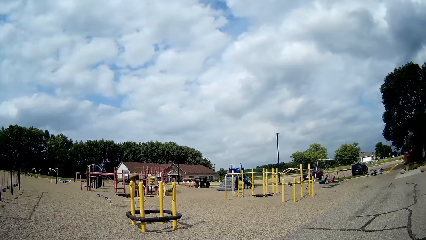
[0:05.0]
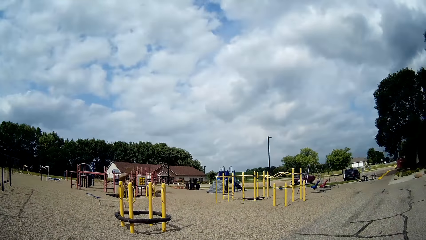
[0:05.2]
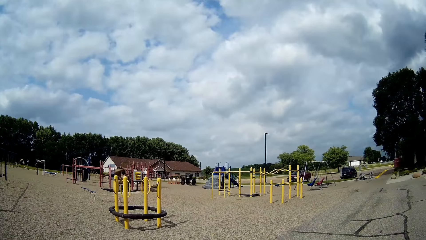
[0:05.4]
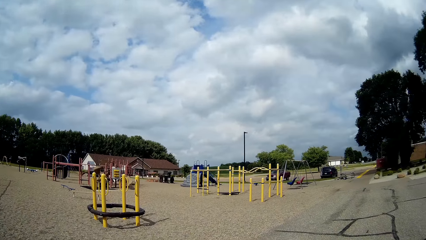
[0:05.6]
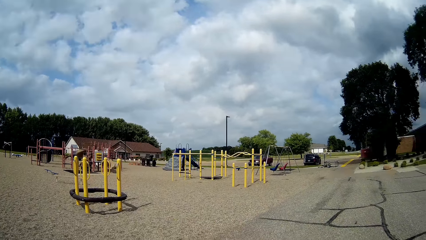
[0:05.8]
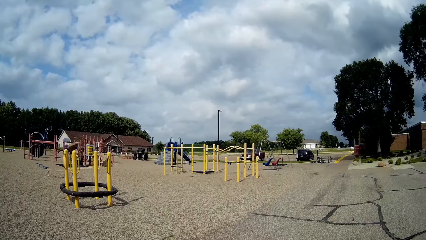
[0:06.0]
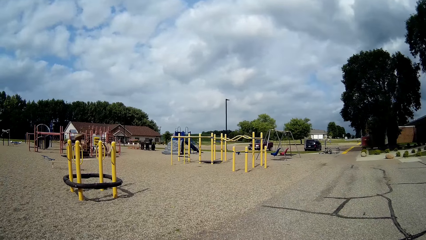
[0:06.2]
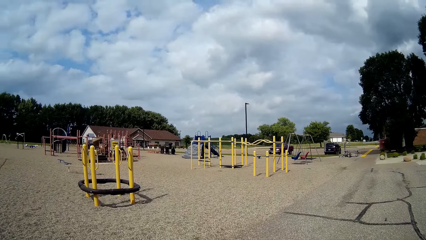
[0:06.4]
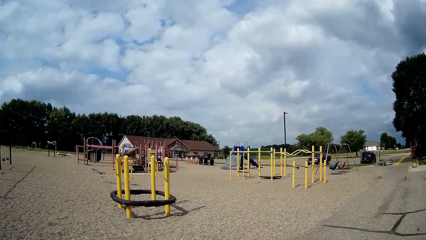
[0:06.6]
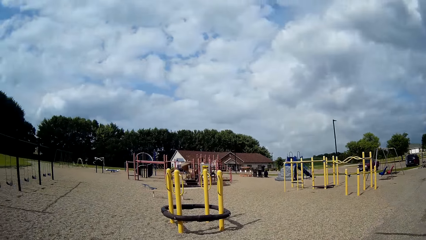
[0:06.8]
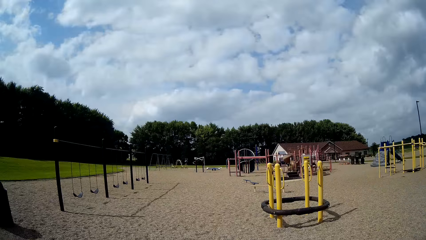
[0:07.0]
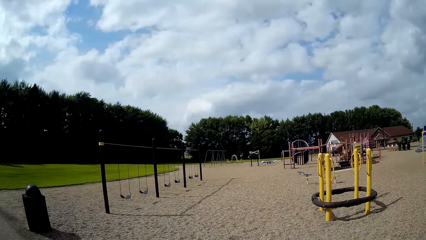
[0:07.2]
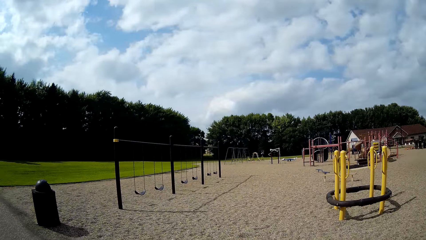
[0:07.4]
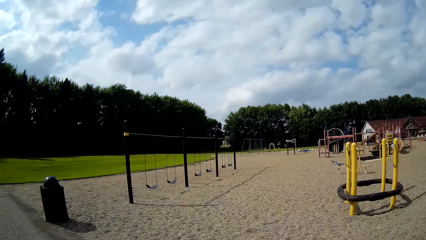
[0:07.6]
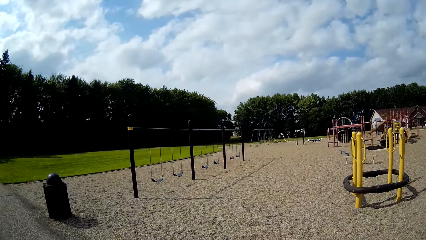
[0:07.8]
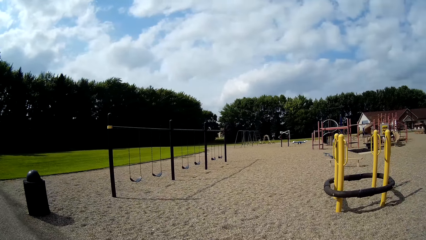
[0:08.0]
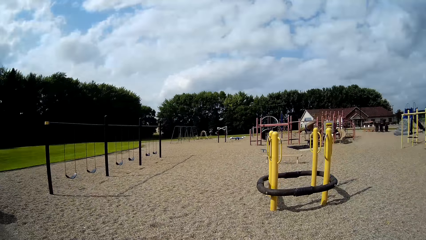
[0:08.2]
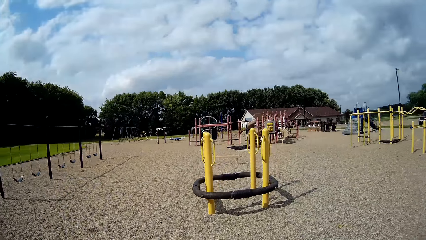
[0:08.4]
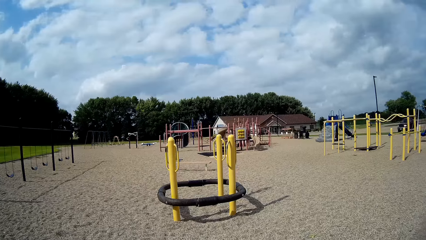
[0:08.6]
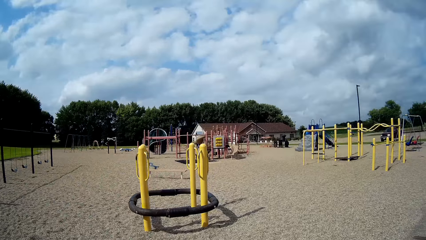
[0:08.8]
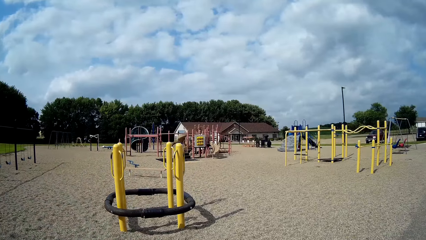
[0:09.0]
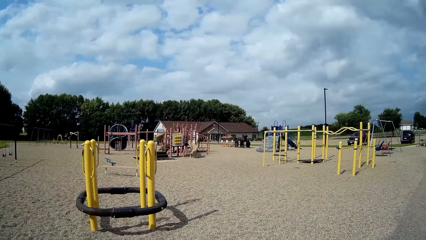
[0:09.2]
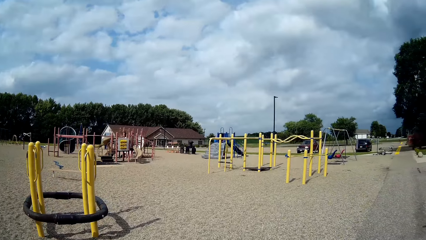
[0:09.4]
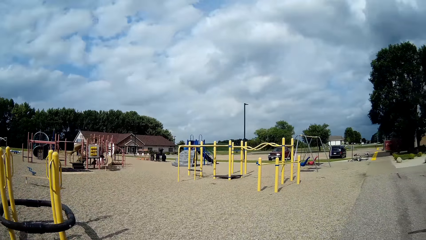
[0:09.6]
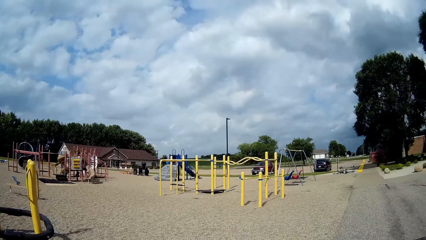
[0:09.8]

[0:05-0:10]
The camera wearer looks around.

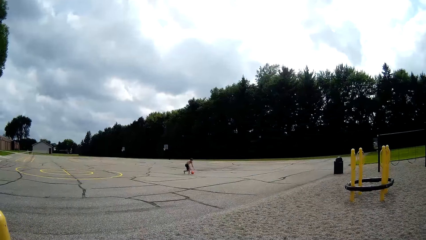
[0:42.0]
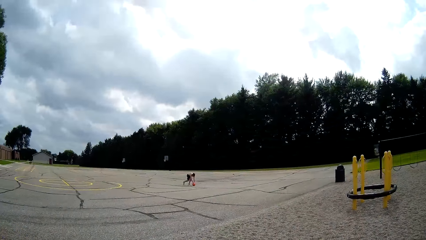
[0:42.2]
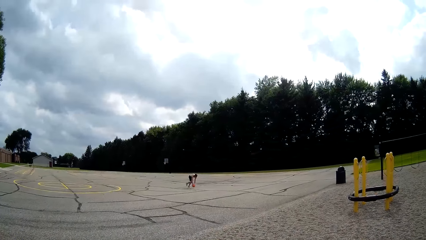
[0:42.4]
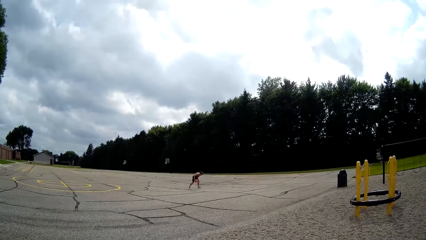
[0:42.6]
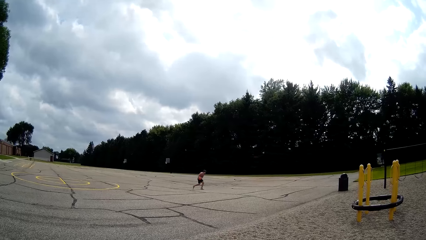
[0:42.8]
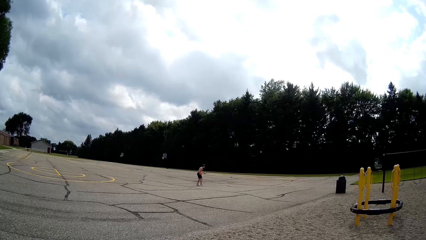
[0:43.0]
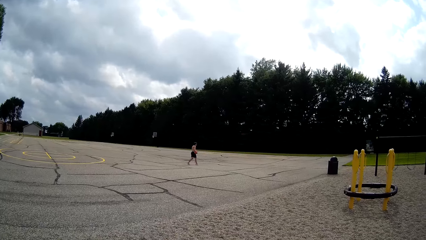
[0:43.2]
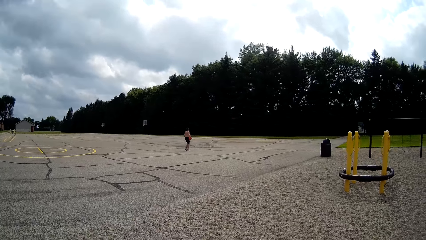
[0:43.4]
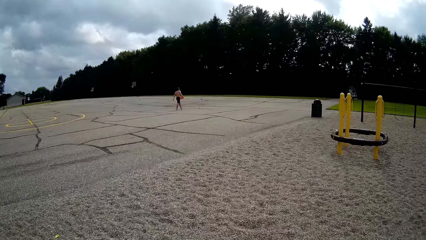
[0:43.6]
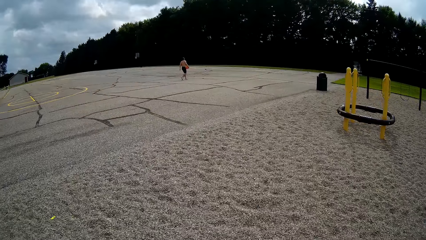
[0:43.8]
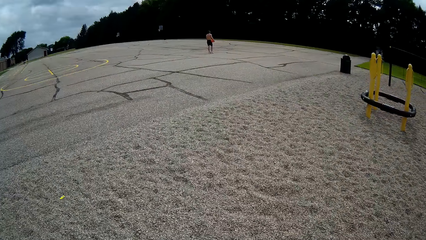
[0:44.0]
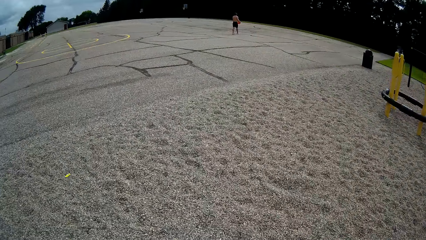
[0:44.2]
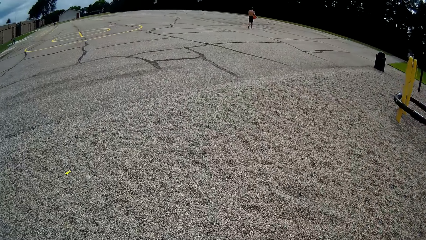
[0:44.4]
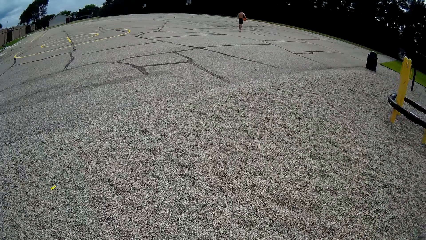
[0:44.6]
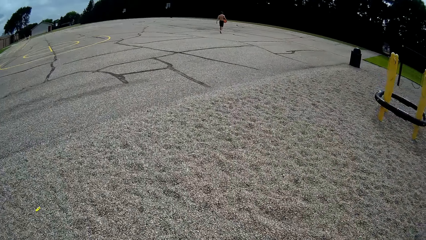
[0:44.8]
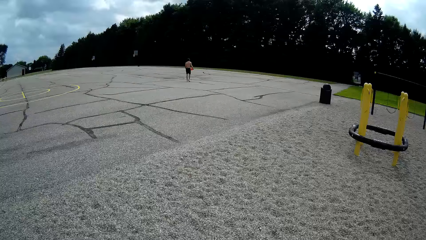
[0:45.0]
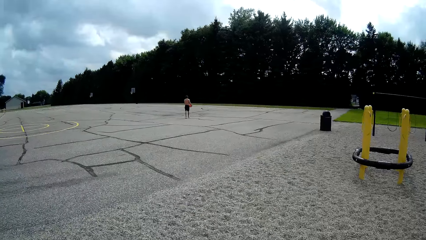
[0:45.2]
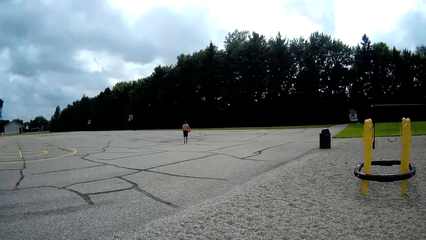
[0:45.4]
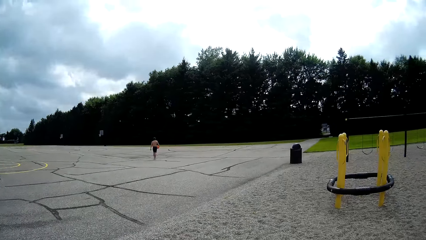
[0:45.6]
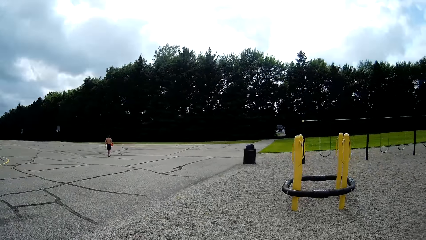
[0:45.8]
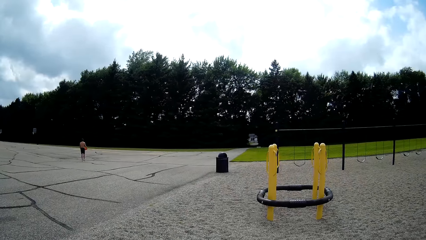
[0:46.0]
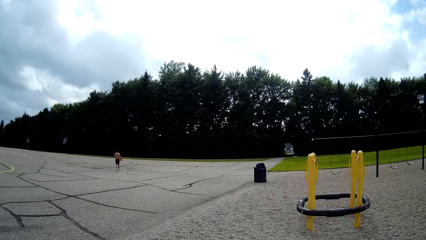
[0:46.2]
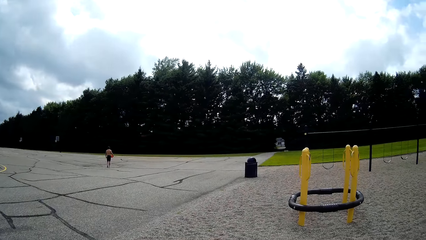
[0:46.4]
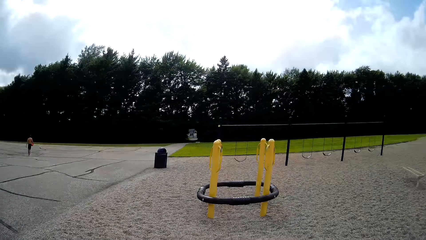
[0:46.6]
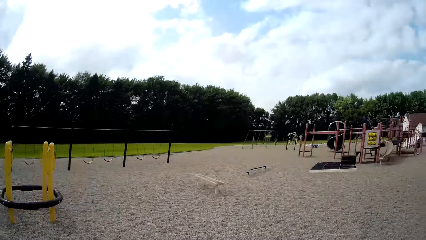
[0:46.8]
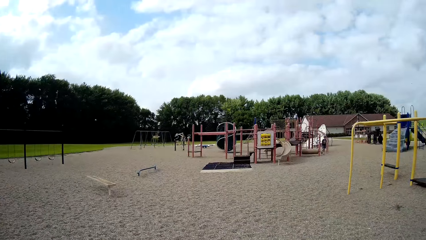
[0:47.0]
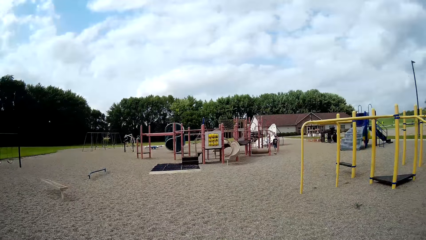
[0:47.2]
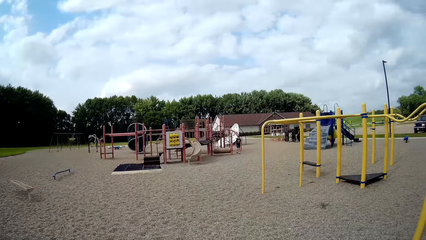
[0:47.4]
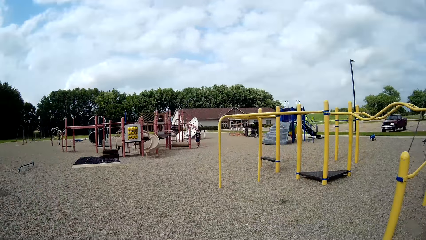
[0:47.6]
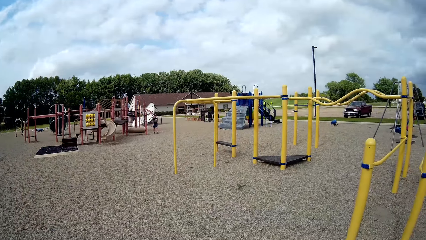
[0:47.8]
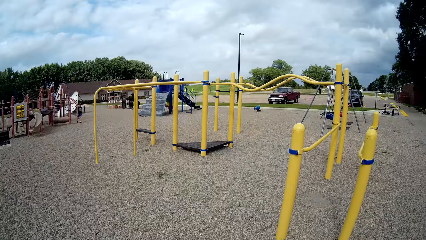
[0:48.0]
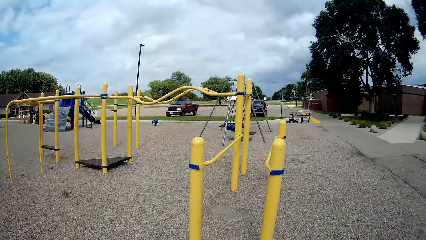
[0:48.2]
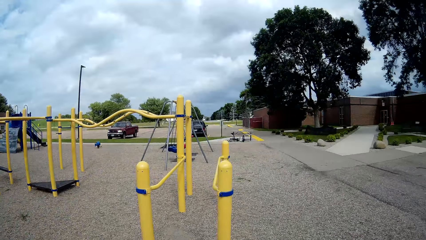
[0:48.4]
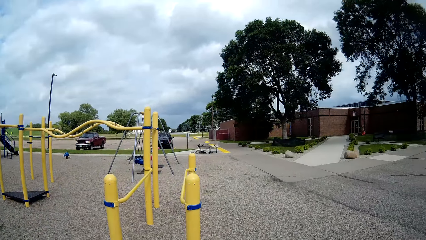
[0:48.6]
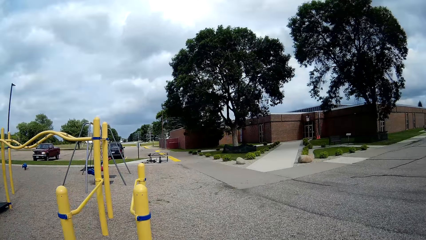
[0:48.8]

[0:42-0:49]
A person picks up a basketball and walks on the basketball pitch. The camera wearer turns around back in the direction of a house. They look back.

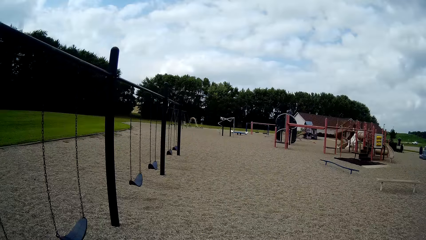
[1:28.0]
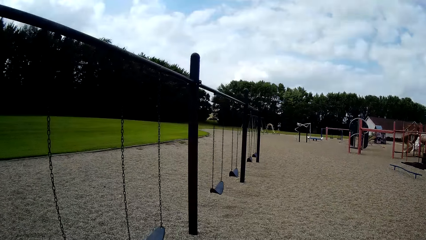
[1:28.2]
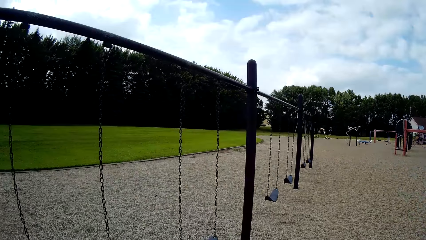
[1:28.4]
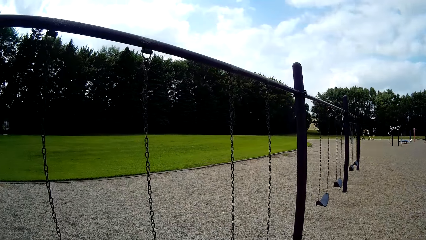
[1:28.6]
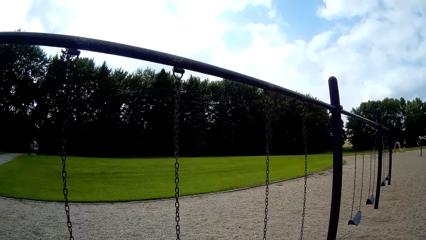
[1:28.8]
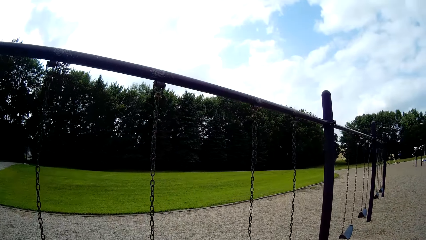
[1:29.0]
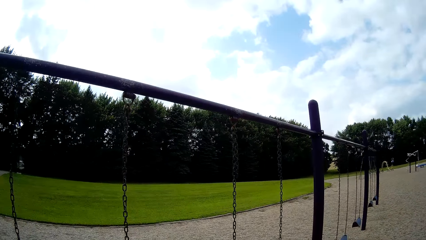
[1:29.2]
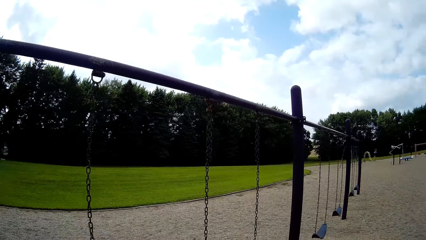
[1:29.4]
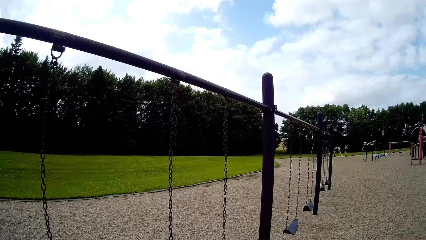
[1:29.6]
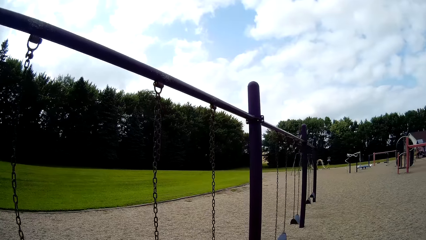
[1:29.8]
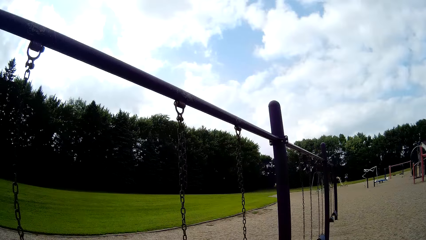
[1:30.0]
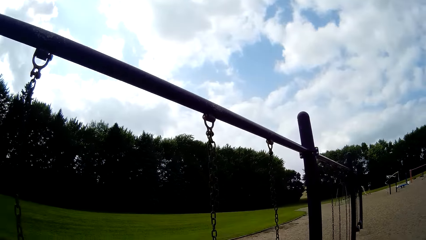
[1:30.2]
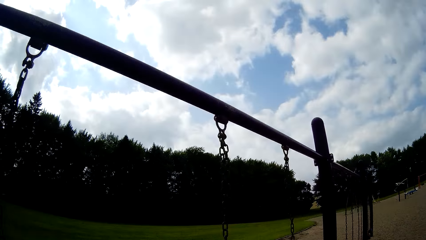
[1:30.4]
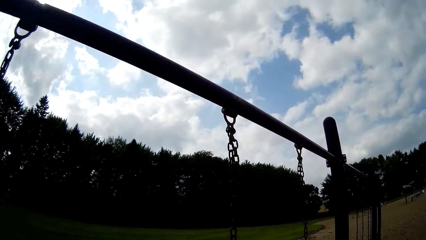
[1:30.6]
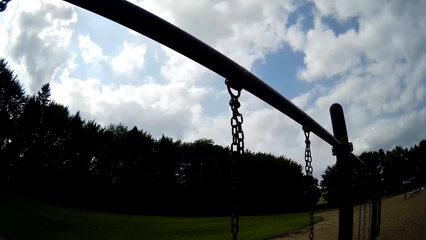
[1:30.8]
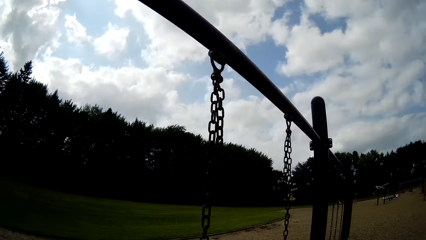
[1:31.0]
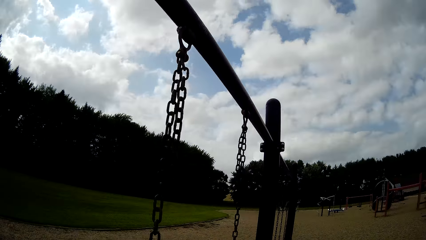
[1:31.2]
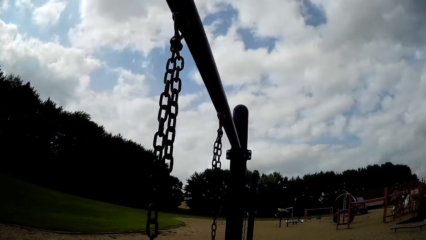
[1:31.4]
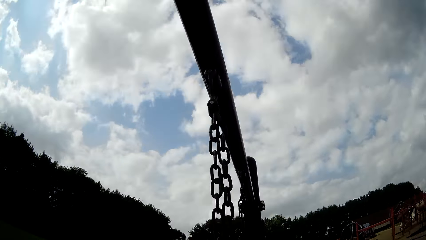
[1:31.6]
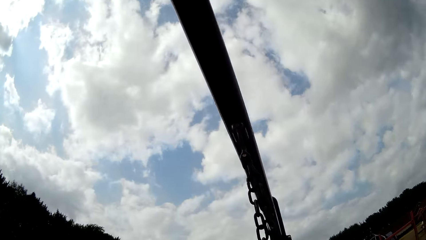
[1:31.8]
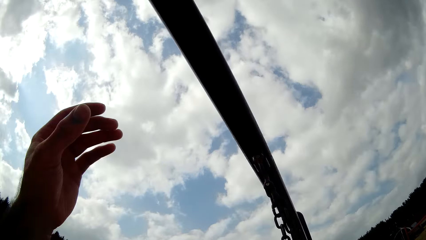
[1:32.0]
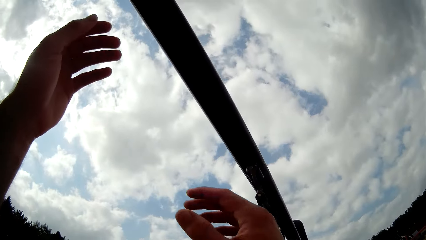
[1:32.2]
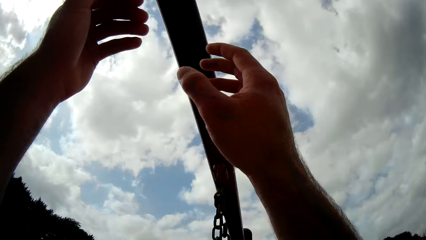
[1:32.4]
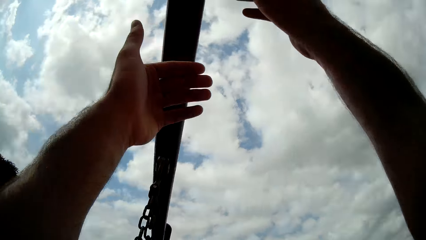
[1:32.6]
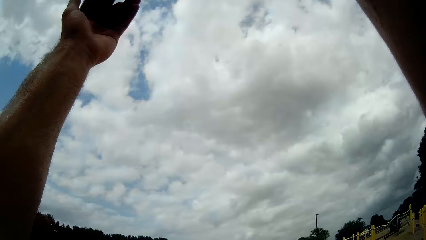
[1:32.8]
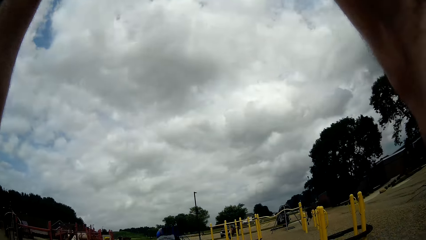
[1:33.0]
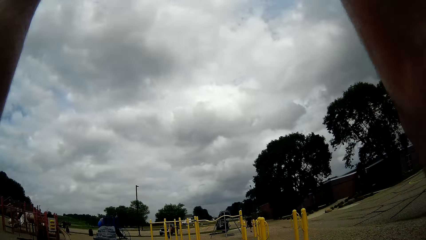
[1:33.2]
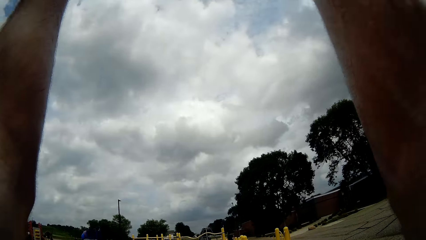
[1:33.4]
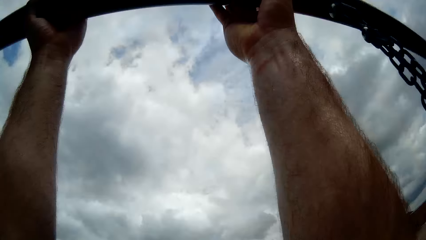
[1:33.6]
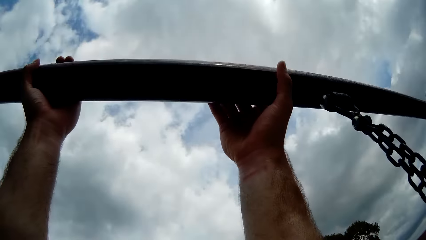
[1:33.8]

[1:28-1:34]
The camera wearer holds the swing stand with his hands. He hangs on the swing set bar.
